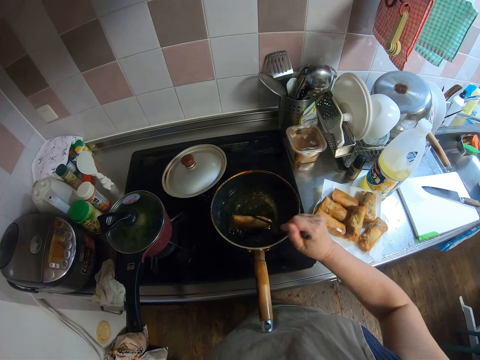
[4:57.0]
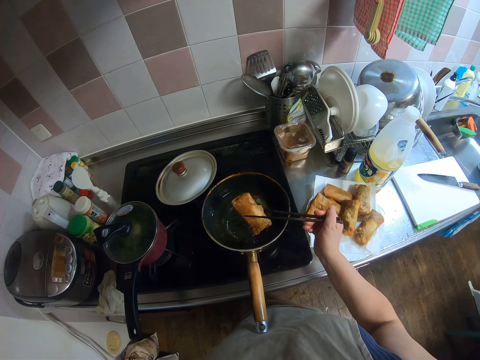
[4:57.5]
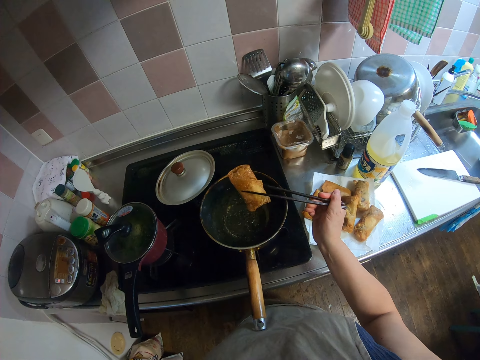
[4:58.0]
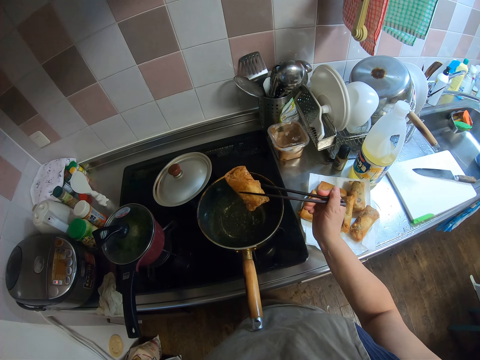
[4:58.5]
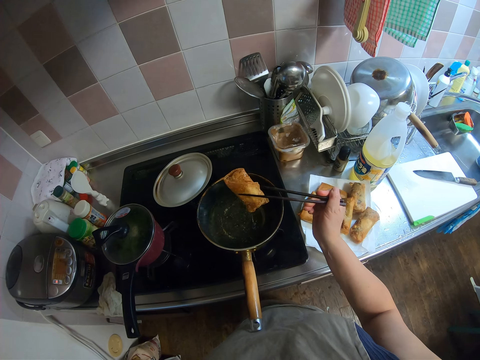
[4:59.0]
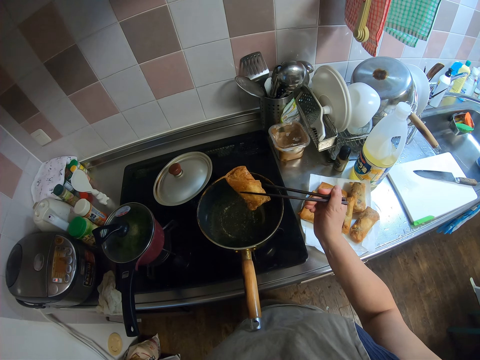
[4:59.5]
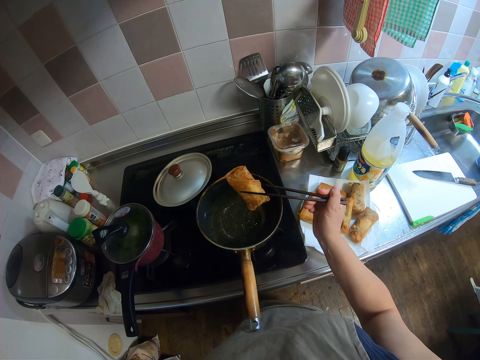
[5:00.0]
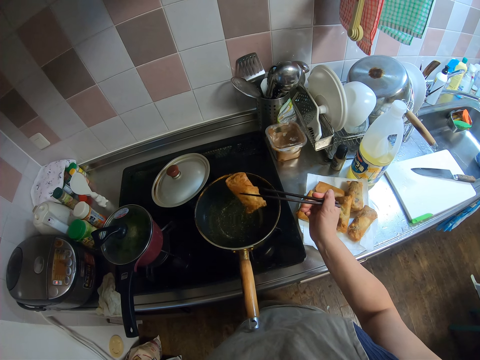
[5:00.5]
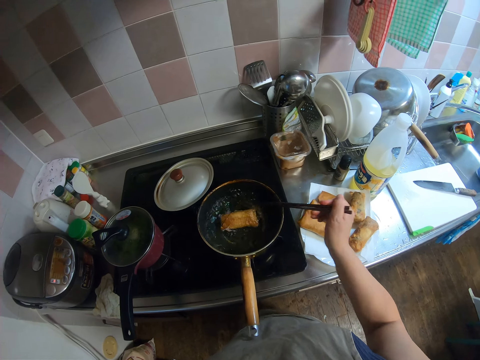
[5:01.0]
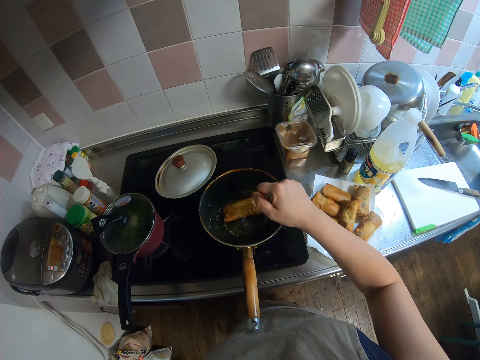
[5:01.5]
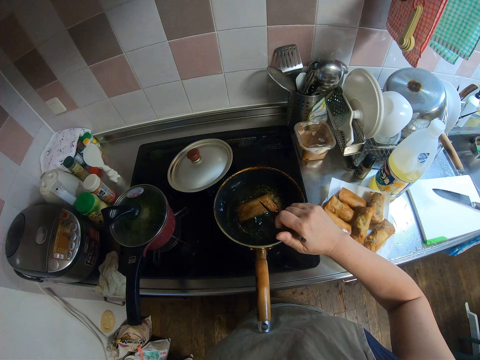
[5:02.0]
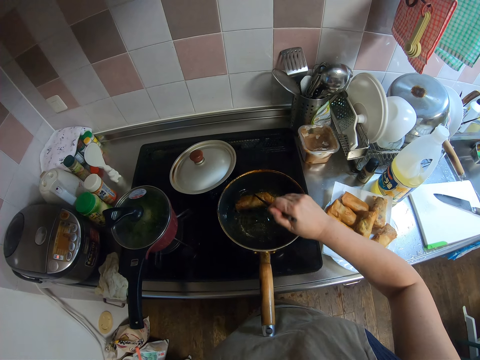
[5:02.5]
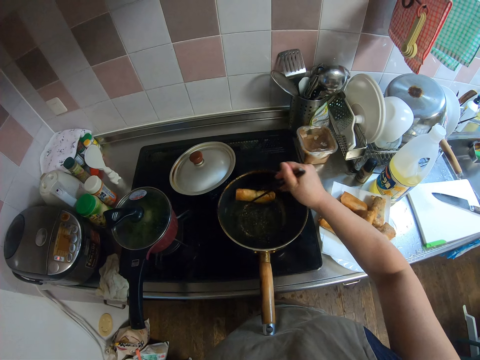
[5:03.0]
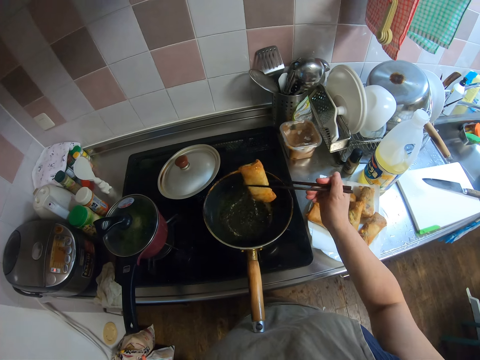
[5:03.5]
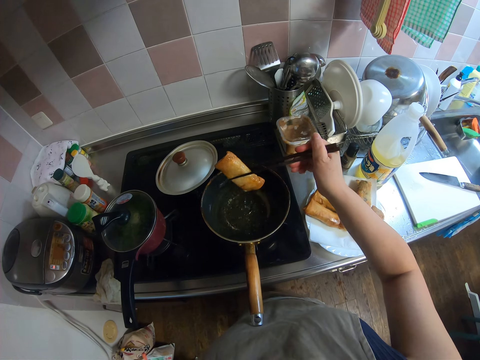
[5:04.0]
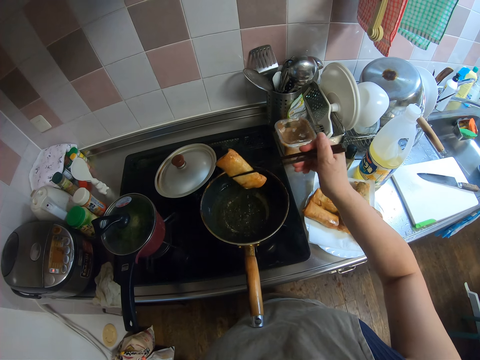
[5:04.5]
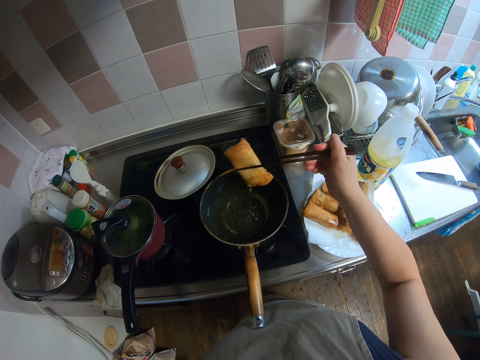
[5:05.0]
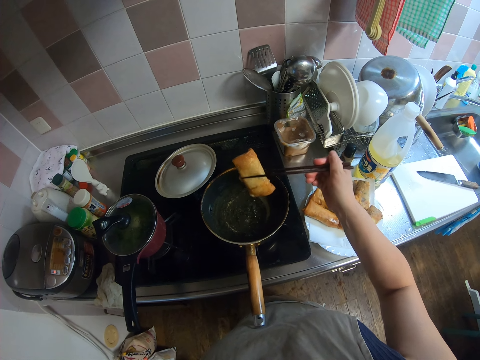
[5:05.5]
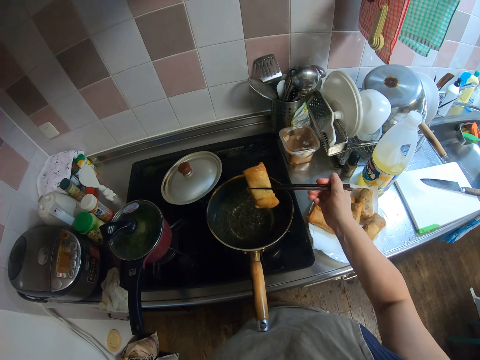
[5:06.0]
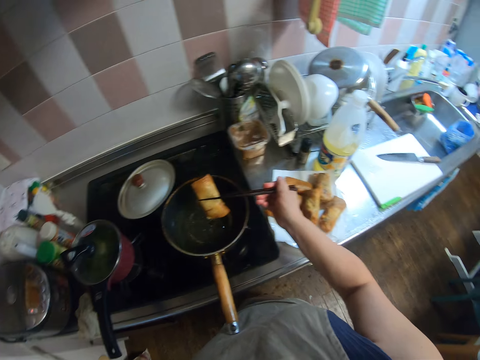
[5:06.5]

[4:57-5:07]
The camera wearer holds the samosa. They make a sound. The samosa drops from the chopstick. They pick the samosa with the chopstick and shake the samosa.

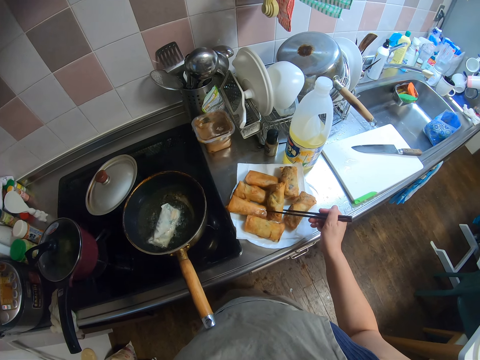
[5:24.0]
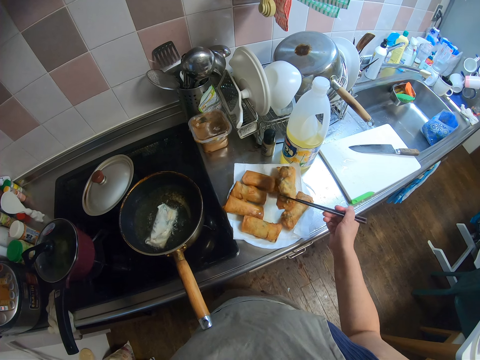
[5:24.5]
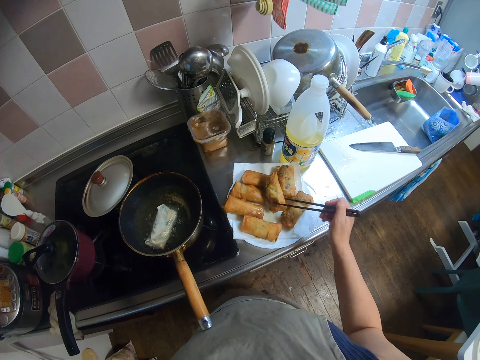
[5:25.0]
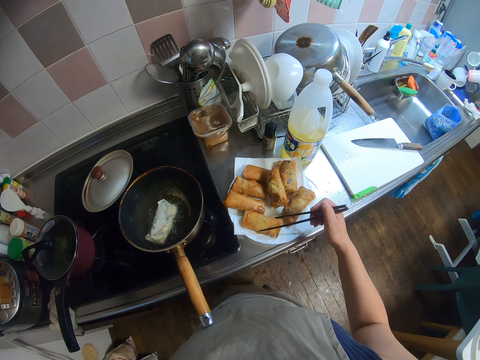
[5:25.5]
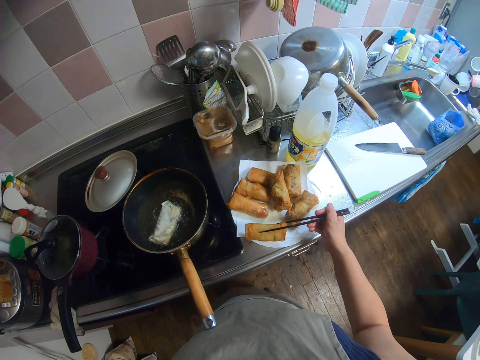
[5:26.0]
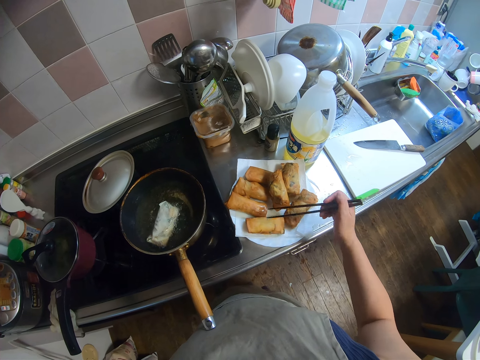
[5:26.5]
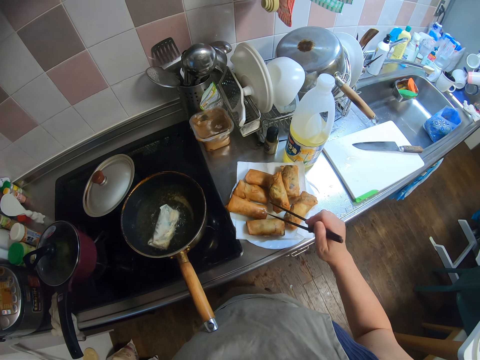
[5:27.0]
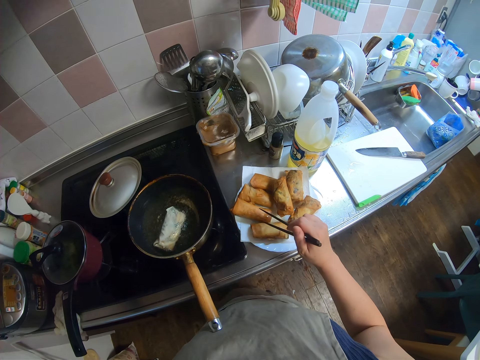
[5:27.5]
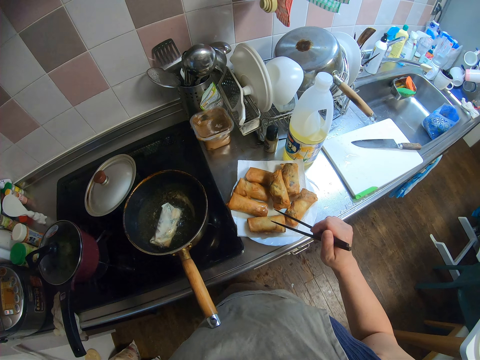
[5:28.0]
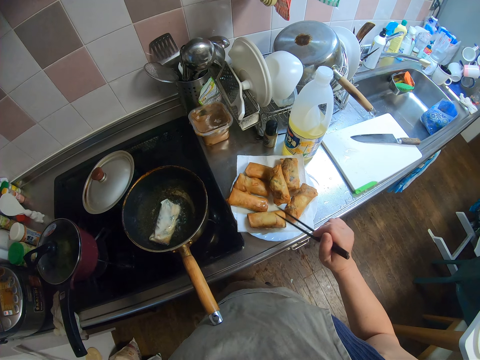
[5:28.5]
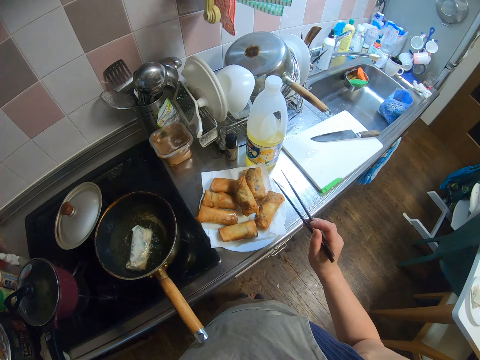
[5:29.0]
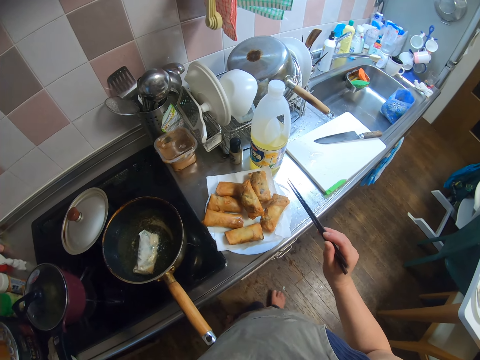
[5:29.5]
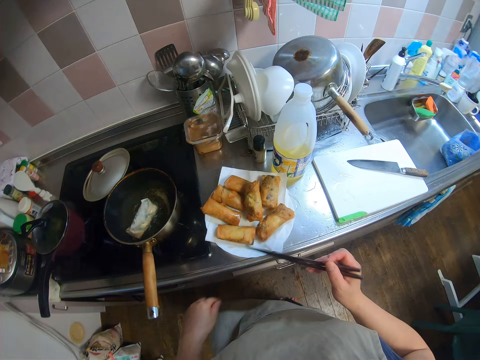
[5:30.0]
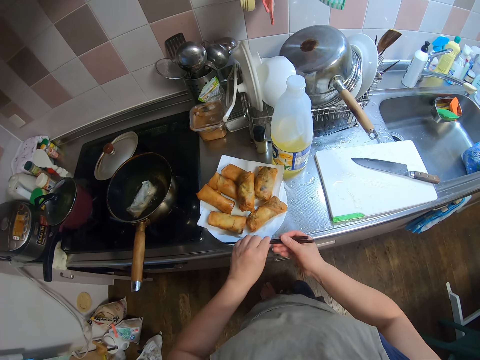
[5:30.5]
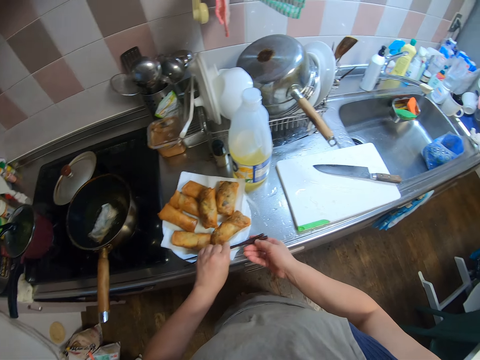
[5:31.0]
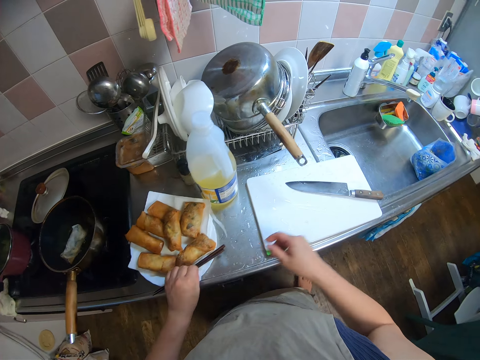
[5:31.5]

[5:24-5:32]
The camera wearer touches the samosa with a chopstick. They drop the picker on the plate.

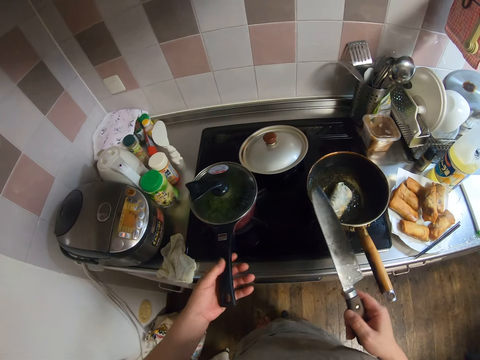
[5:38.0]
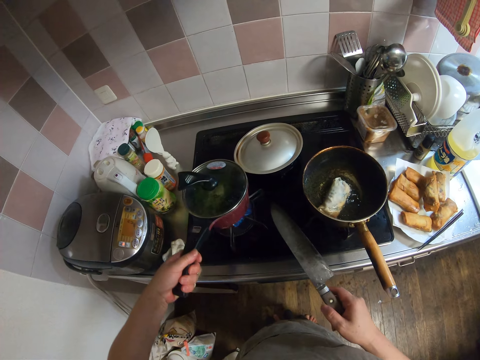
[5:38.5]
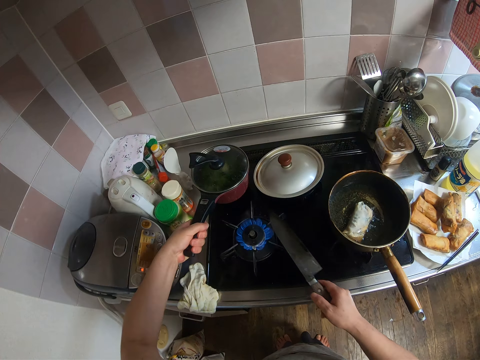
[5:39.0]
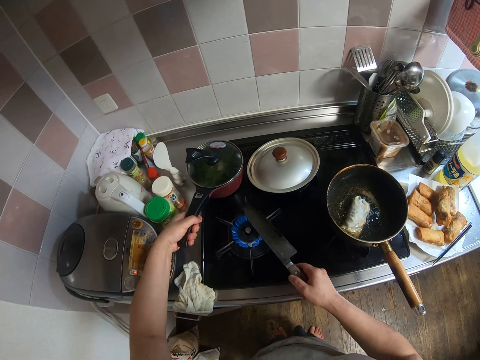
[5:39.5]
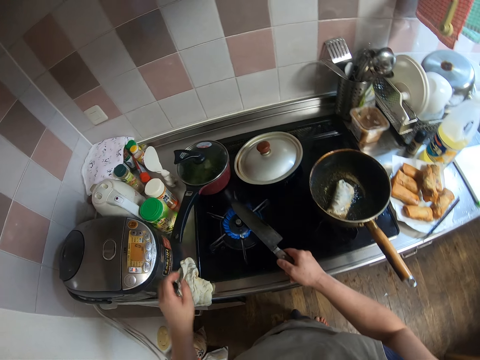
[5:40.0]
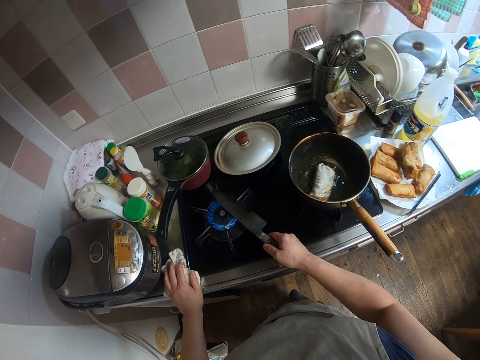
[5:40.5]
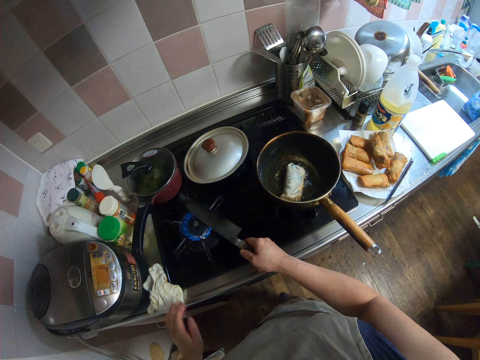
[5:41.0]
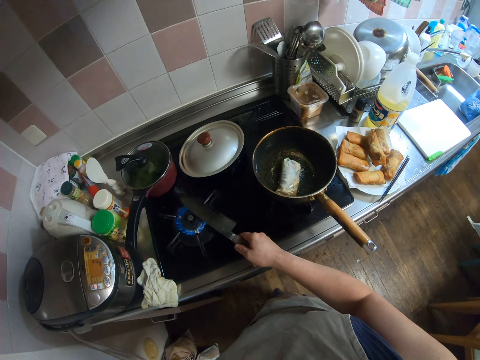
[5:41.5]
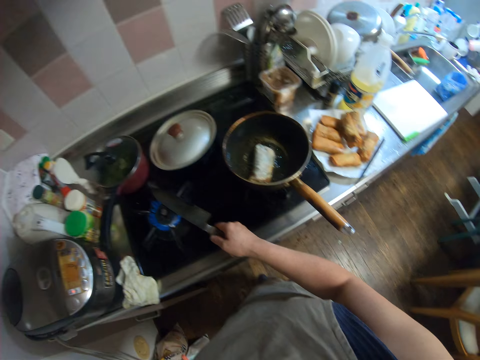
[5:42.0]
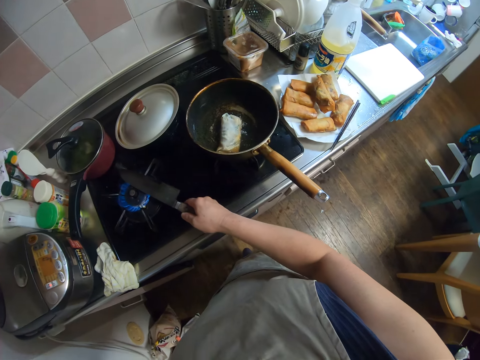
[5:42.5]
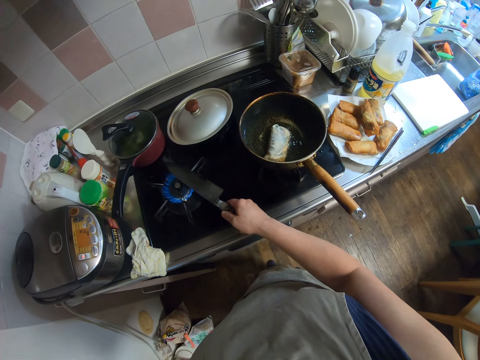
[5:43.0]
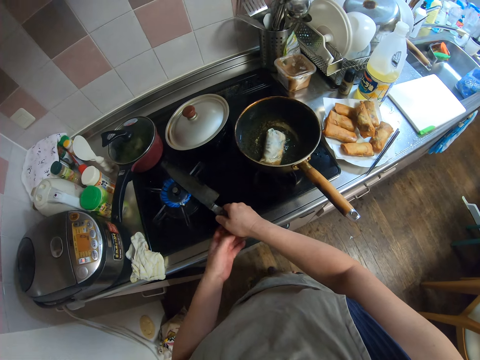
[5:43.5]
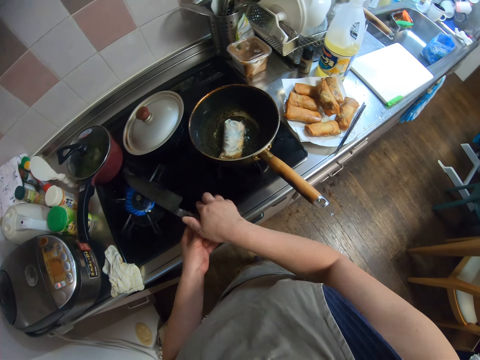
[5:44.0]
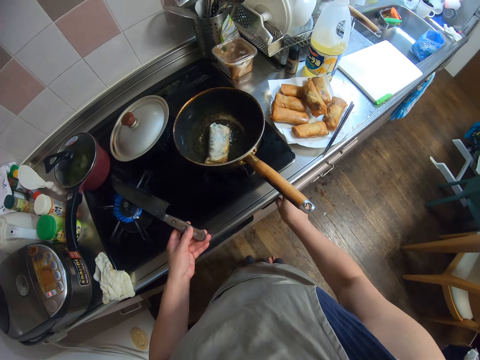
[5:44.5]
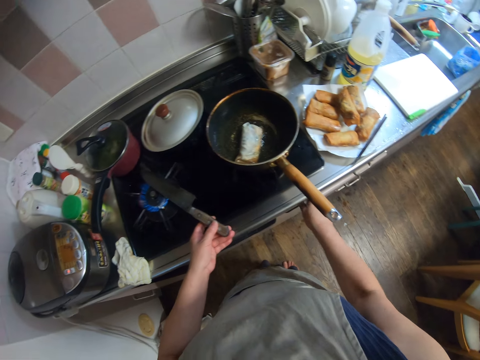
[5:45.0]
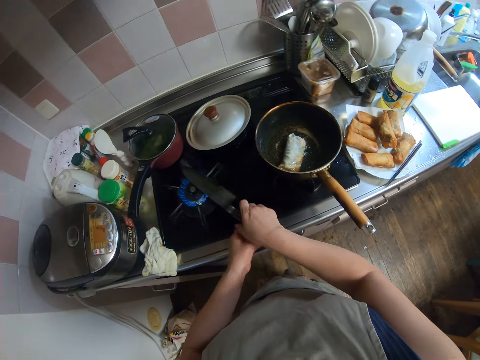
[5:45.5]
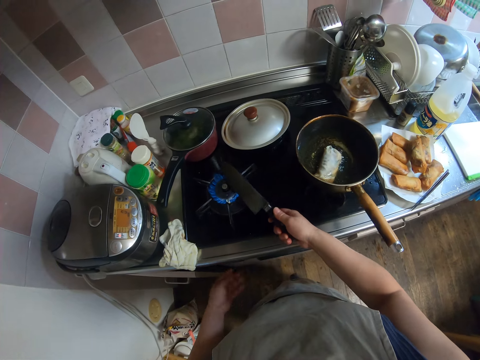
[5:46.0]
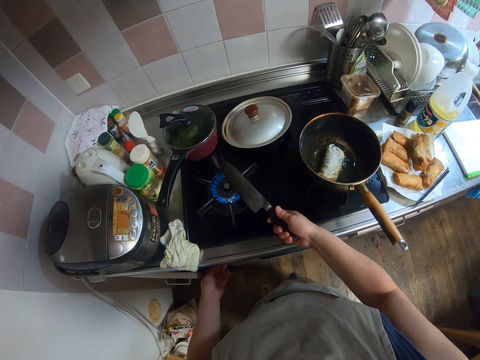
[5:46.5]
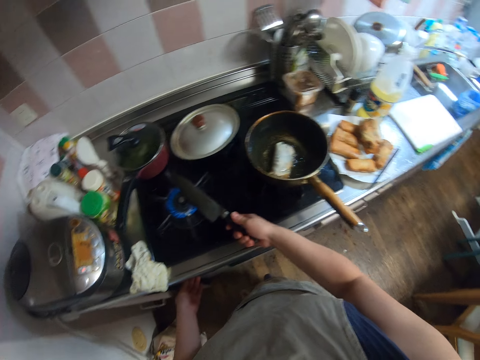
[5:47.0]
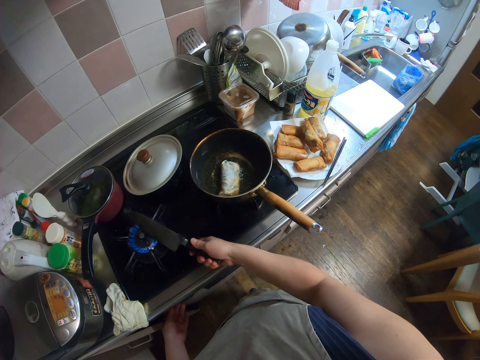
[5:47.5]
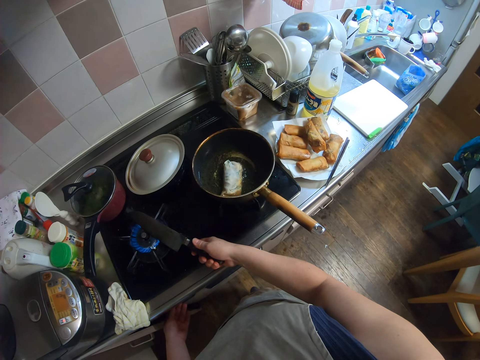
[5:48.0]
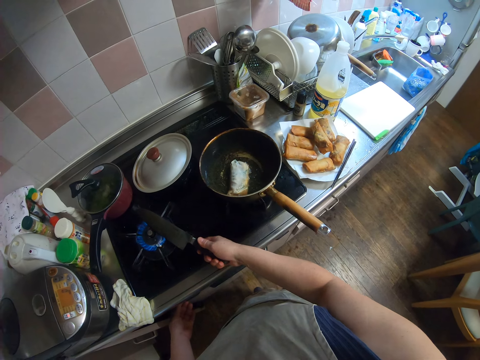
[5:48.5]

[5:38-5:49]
The camera wearer takes a pot from the second burner of the gas stove with her left hand. She holds the knife in her right hand on the burner. She drops the pot beside the burner. She dries the knife on the gas. She touches a piece of cloth on the gas stove with her left hand. She removes her left hand from the piece of cloth. She passes the knife from her right hand to her left hand. She holds the gas button. She adjusts the knob of the gas stove with her right hand. She turns the knife on the gas. She passes the knife from her left hand to her right hand. She holds the gas button.
